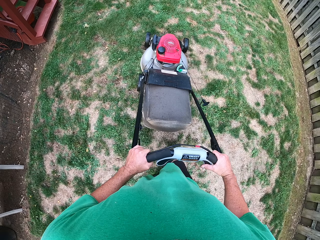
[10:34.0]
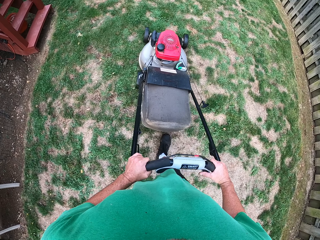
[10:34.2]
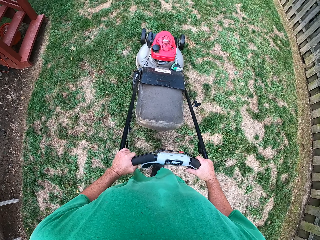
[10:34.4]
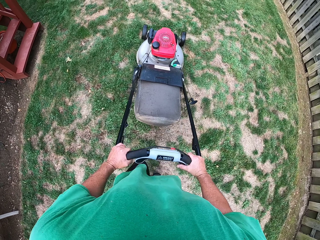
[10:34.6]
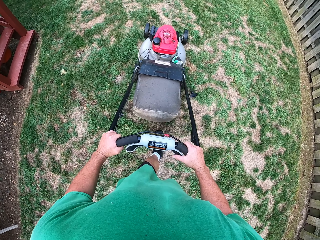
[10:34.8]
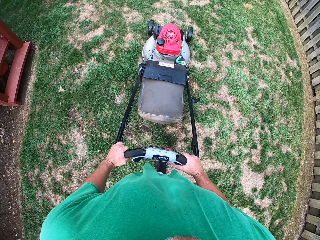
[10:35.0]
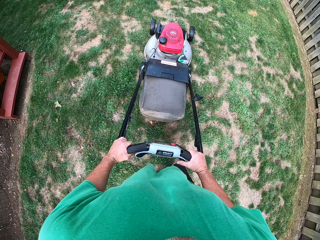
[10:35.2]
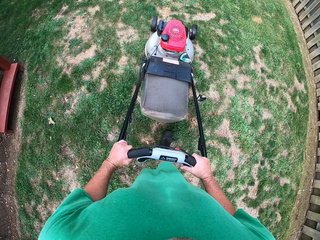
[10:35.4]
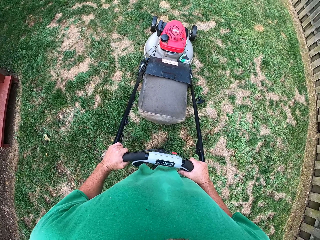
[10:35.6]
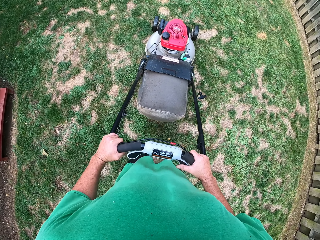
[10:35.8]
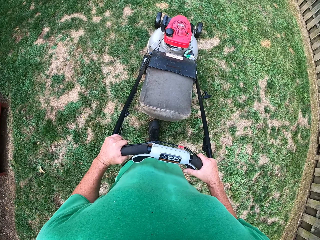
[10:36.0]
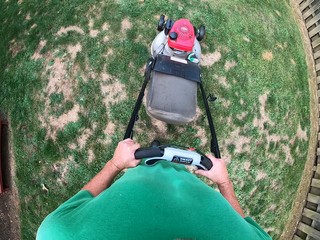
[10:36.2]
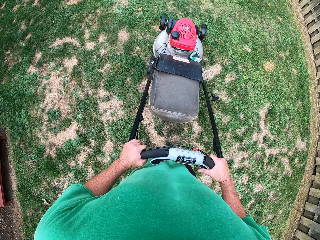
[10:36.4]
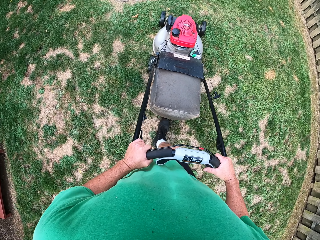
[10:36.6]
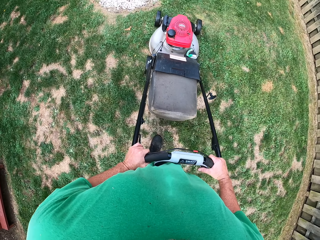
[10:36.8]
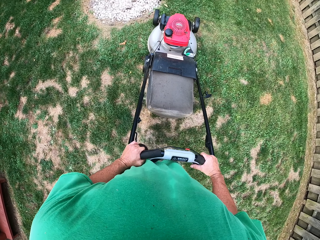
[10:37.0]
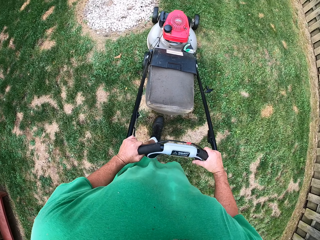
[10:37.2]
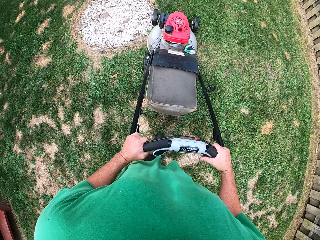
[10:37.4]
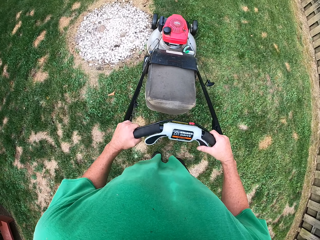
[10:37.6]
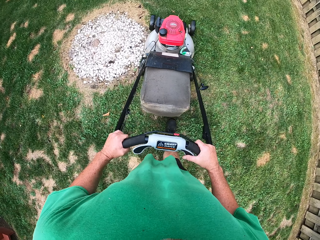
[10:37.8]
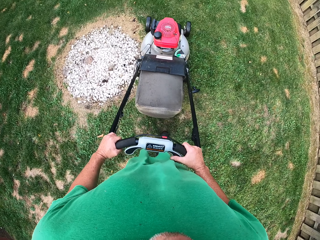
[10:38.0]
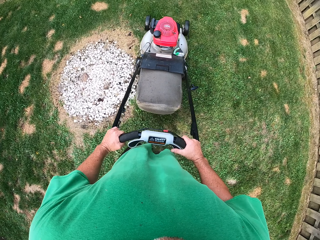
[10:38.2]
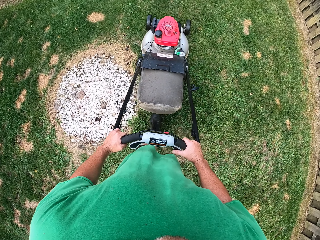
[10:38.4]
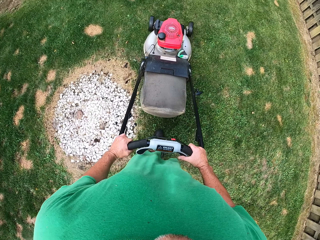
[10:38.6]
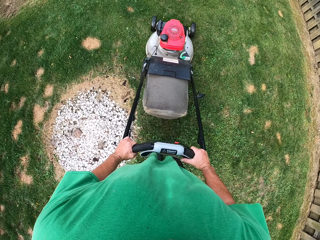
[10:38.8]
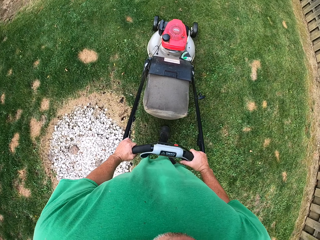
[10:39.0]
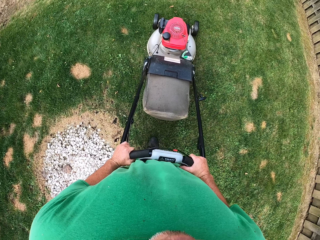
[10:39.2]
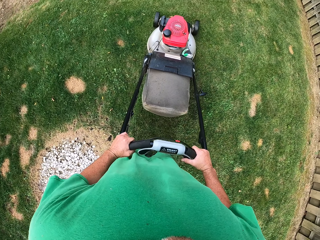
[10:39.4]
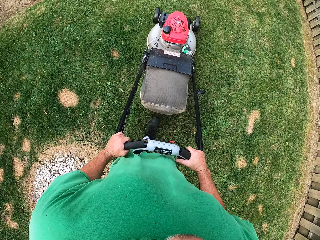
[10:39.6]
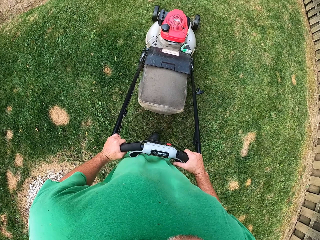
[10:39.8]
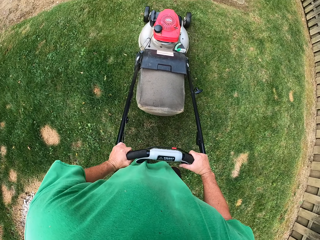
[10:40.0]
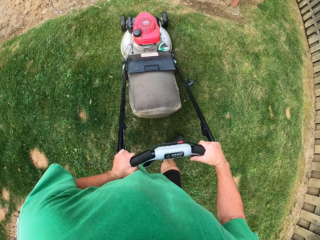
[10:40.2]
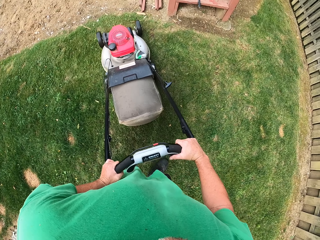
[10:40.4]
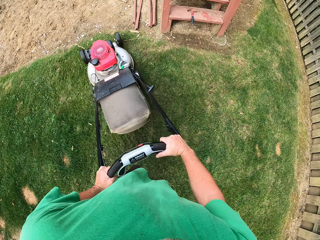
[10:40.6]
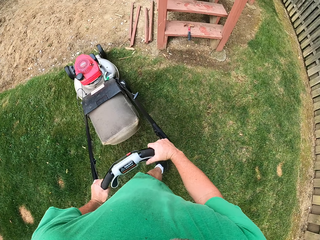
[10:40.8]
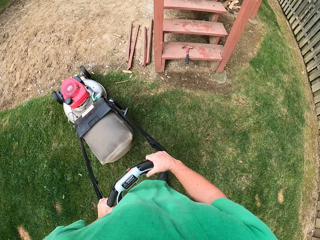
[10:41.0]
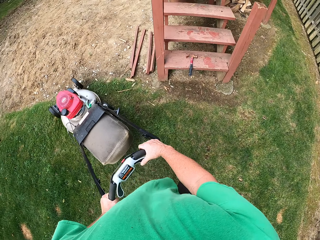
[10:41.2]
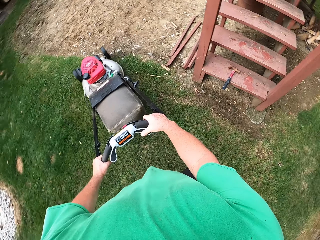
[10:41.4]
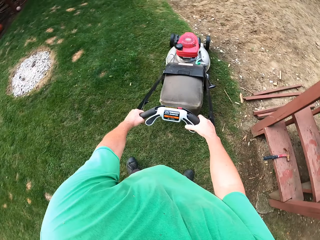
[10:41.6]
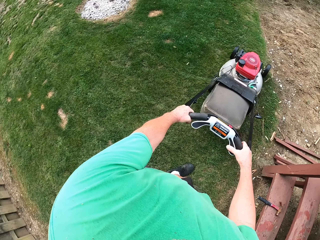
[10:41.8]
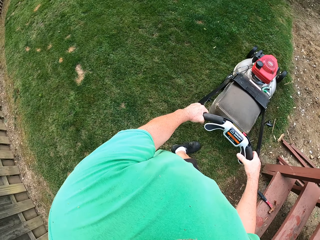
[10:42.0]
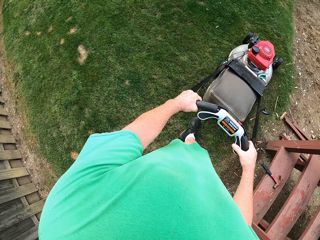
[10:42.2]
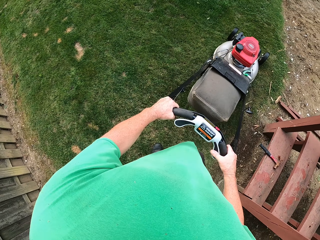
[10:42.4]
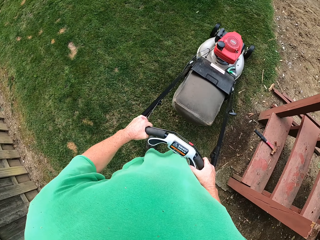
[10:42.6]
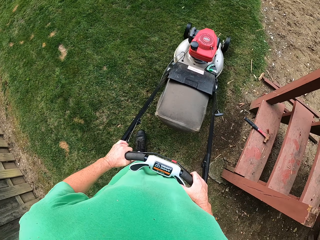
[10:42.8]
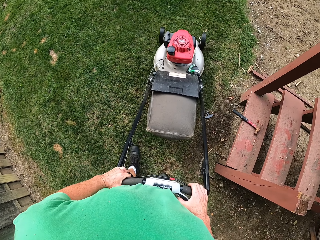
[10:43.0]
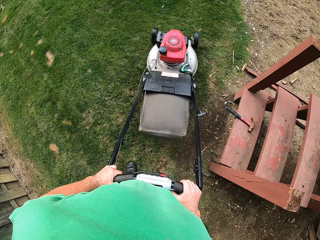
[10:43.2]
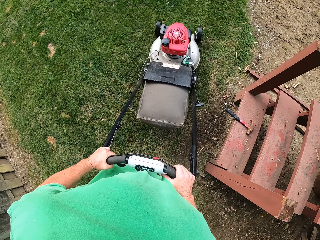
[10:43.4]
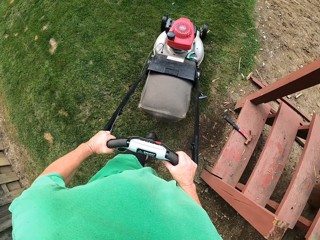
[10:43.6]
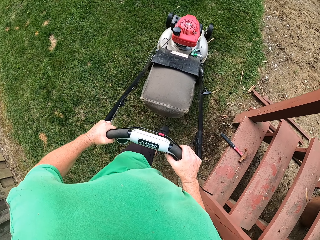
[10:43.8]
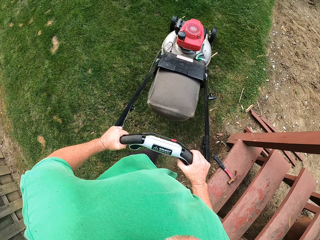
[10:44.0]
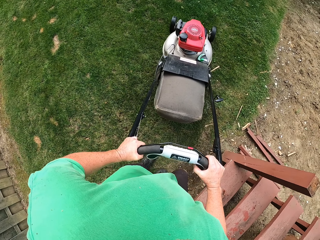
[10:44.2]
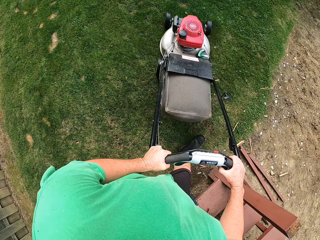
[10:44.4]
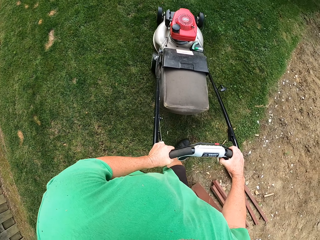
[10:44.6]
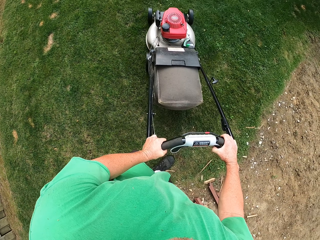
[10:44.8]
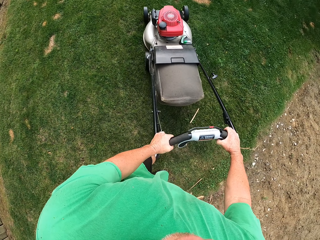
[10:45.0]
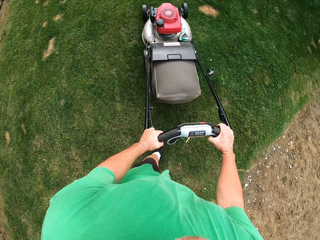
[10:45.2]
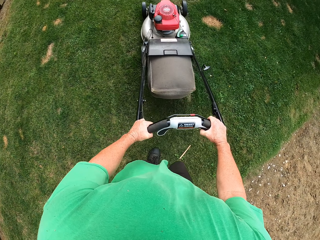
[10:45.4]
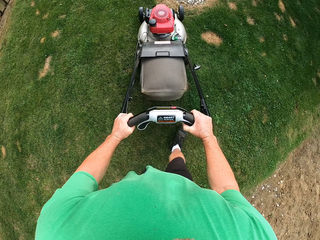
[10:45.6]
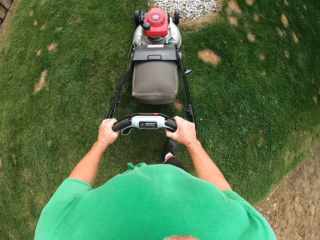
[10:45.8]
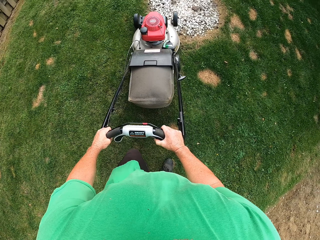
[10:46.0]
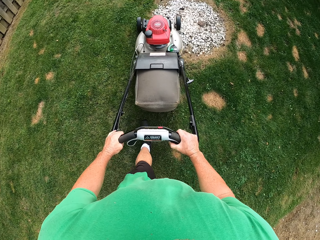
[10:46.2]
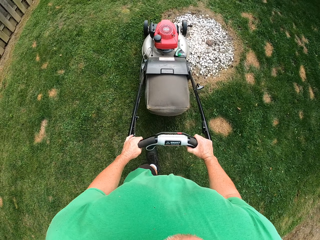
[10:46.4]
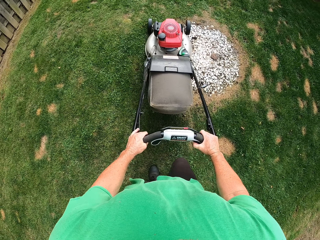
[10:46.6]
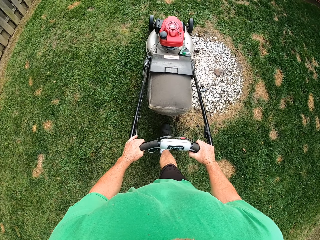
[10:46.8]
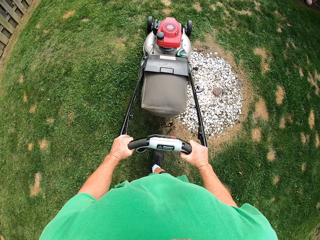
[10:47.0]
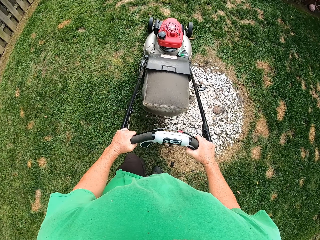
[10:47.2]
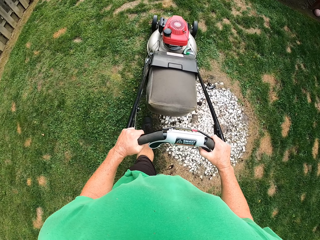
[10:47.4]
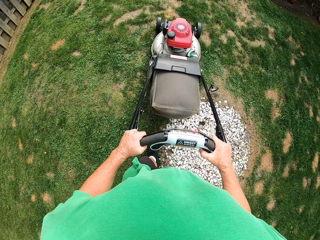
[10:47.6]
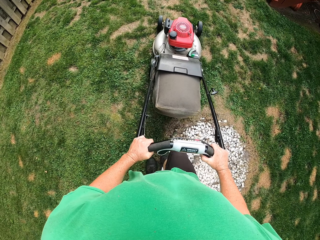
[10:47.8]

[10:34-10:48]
The camera wearer turns on the left side. They pull the reel mower. They push the reel mower.

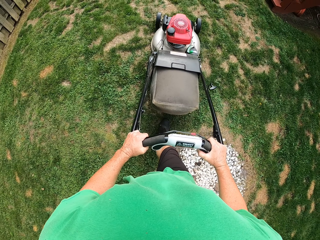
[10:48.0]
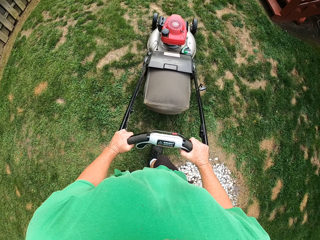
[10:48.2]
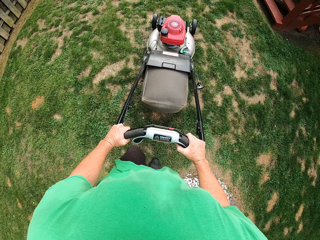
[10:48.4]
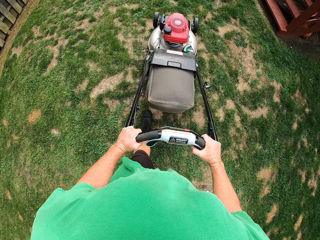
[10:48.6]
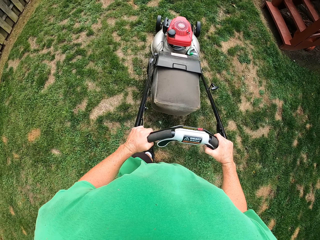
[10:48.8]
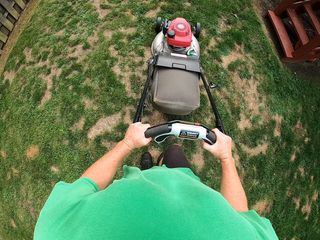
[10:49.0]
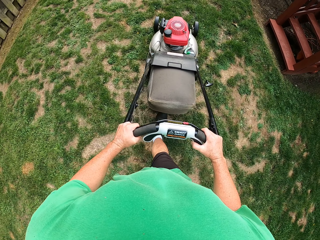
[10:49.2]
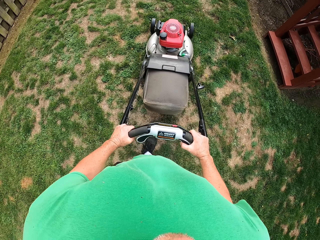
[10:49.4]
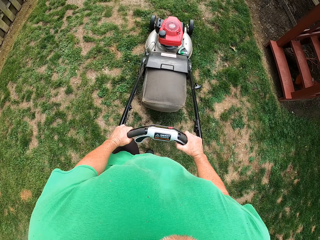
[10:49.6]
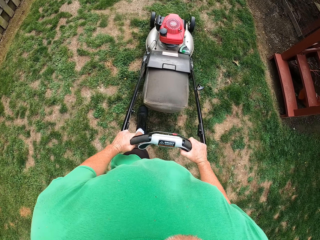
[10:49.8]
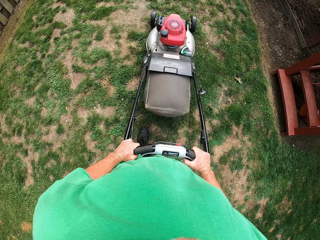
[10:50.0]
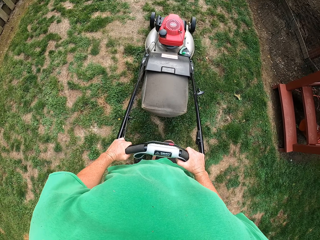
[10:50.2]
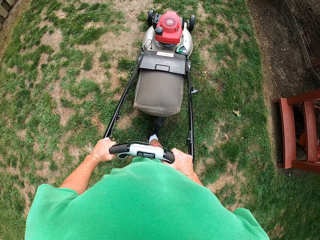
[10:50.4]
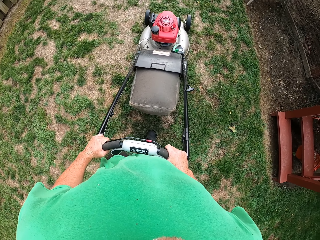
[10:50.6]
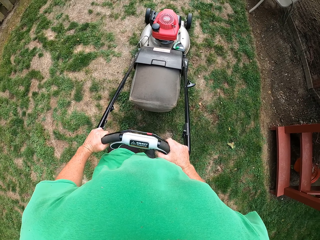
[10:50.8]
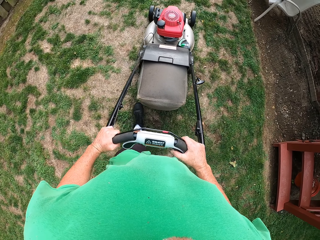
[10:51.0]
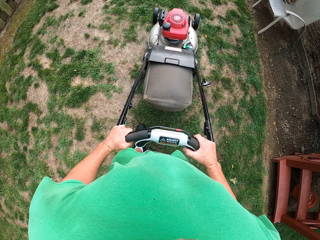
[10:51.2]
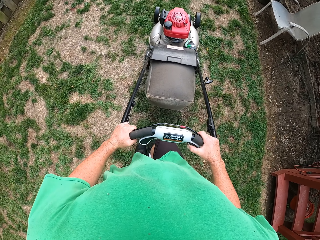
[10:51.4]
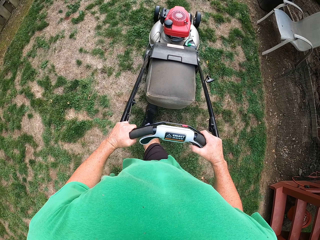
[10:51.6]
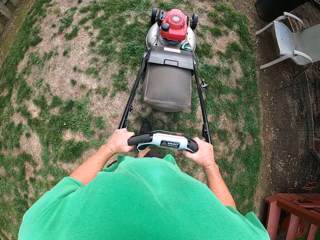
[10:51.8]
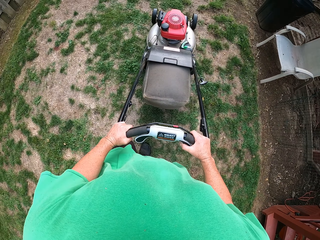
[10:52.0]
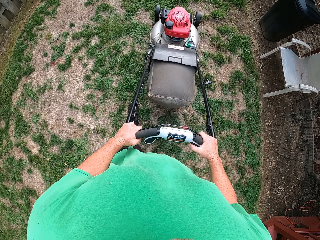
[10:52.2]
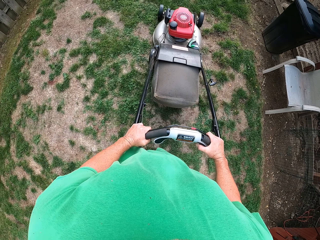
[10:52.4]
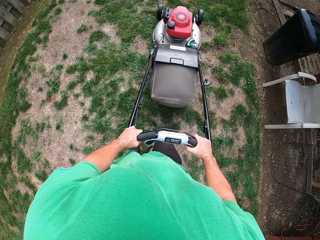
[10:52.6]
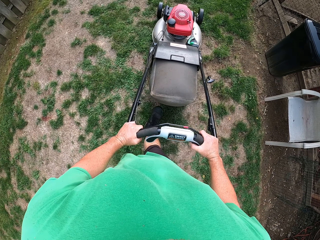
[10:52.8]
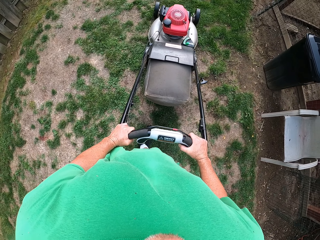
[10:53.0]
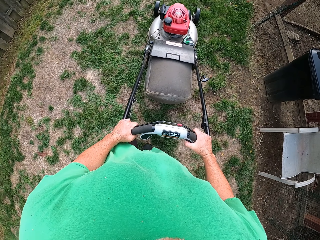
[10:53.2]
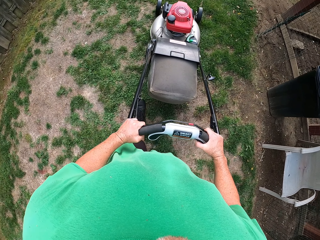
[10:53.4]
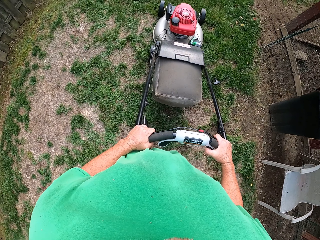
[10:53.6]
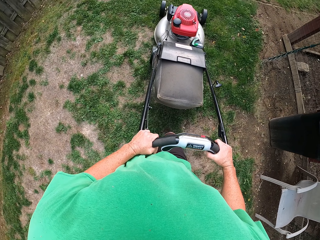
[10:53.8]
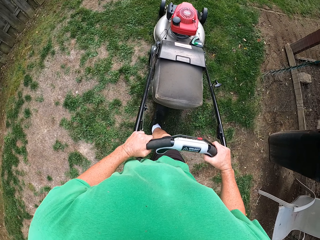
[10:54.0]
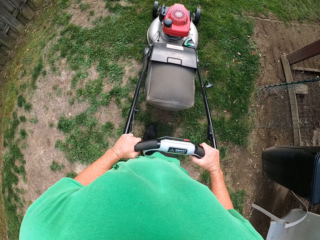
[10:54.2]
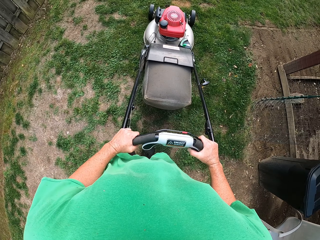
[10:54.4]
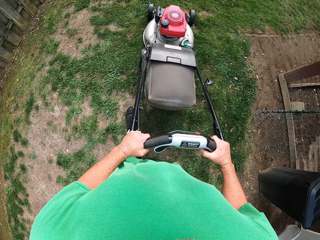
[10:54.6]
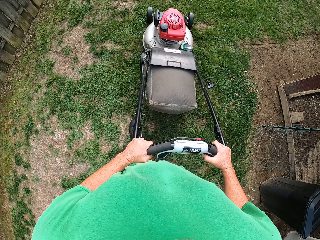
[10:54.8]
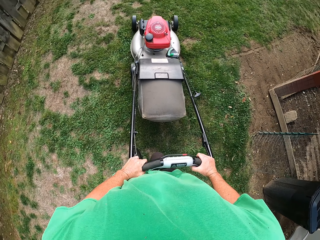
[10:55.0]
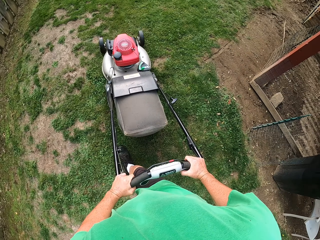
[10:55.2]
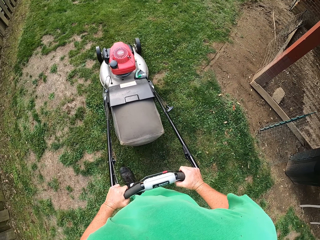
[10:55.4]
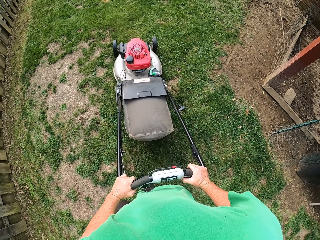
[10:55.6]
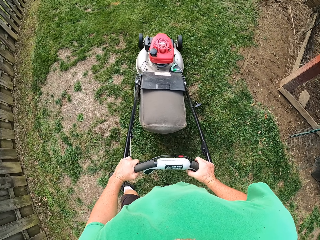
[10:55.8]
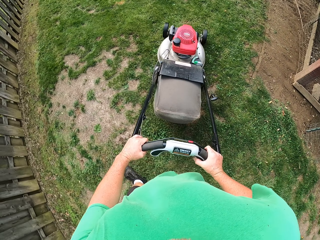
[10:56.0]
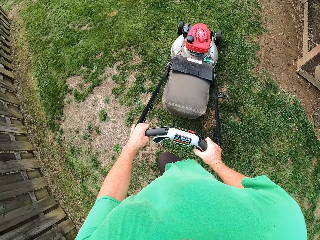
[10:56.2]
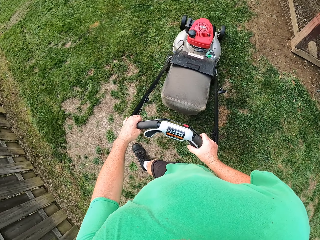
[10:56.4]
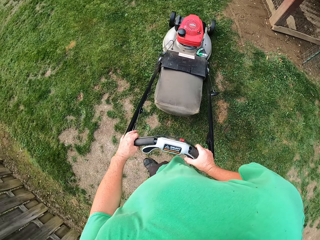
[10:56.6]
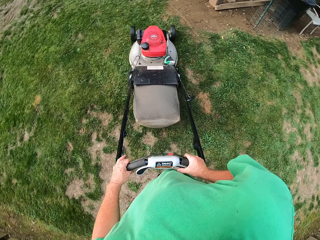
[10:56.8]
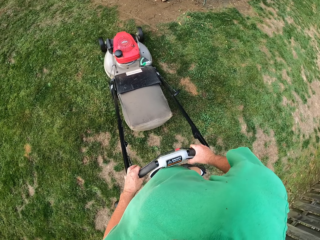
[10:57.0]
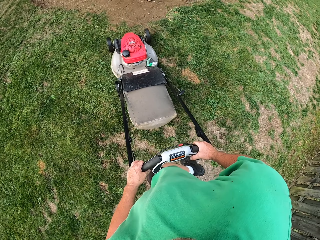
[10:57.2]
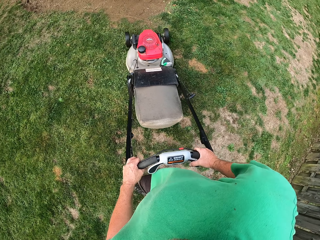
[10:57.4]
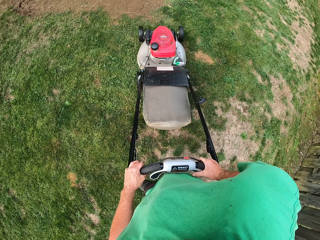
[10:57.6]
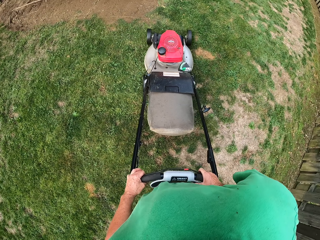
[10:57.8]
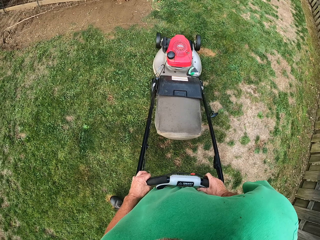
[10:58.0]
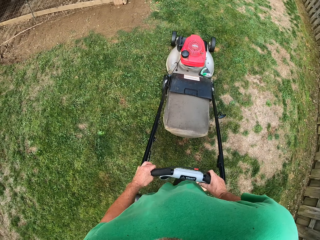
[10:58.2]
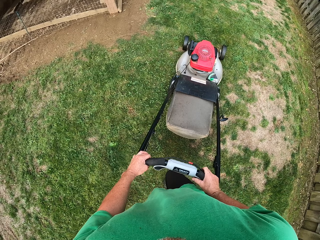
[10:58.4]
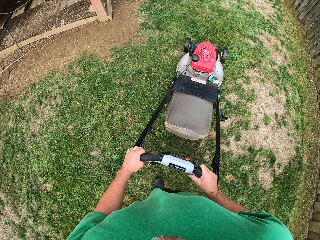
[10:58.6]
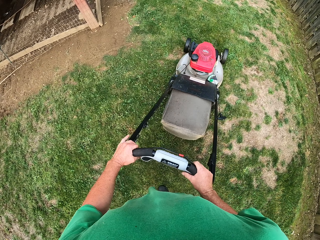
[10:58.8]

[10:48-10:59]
The camera wearer turns.
